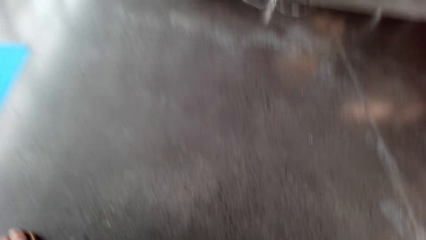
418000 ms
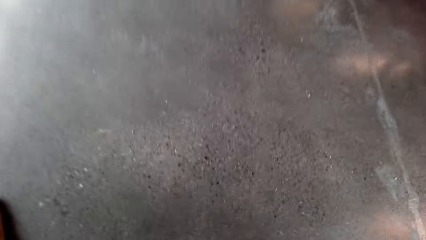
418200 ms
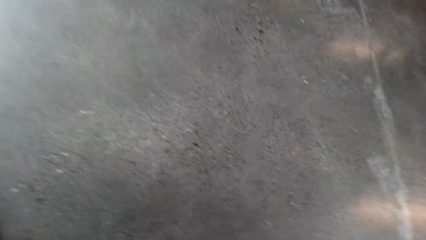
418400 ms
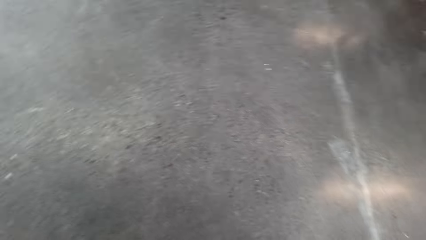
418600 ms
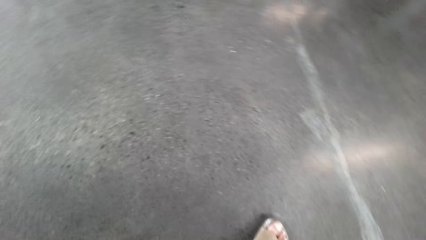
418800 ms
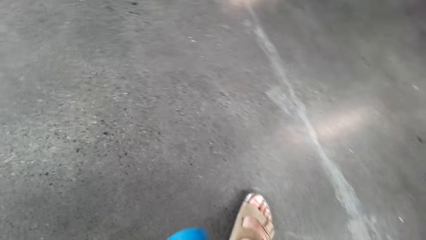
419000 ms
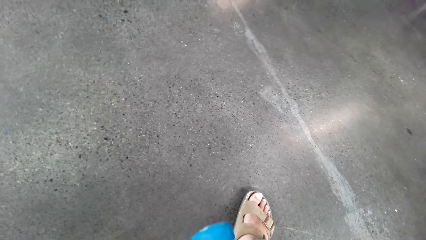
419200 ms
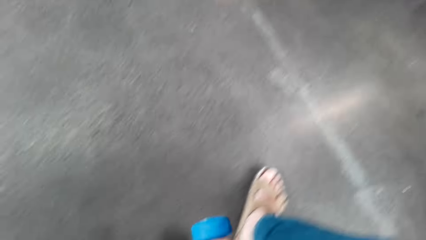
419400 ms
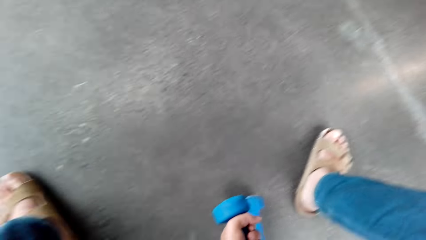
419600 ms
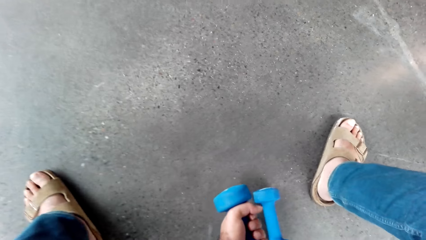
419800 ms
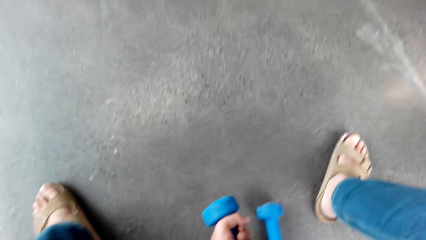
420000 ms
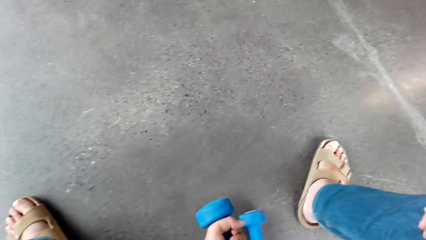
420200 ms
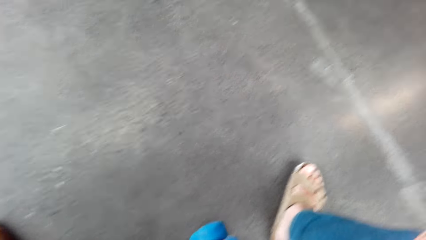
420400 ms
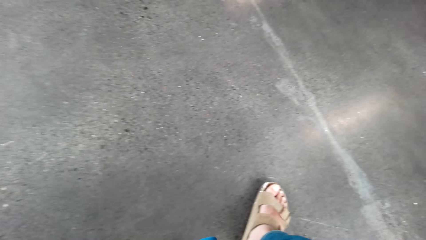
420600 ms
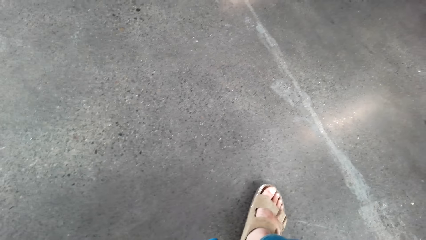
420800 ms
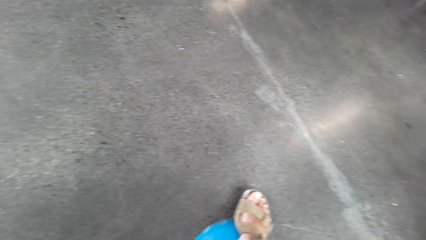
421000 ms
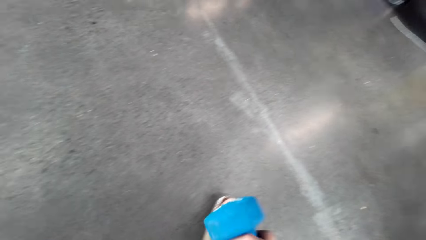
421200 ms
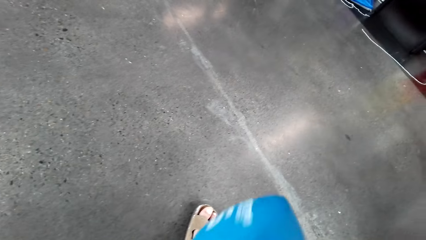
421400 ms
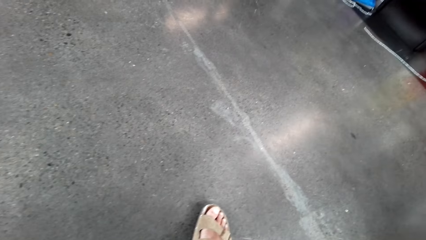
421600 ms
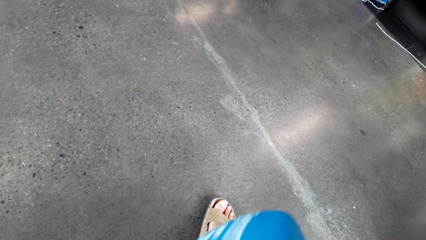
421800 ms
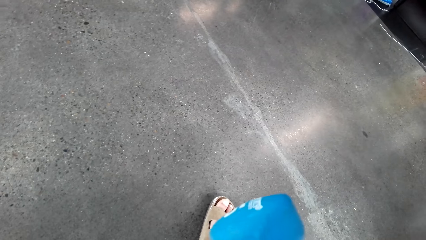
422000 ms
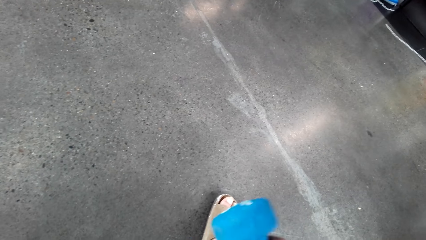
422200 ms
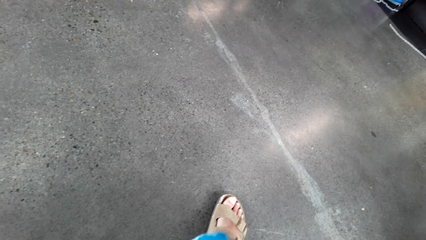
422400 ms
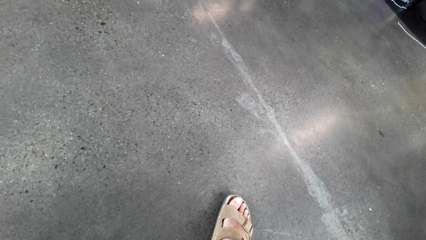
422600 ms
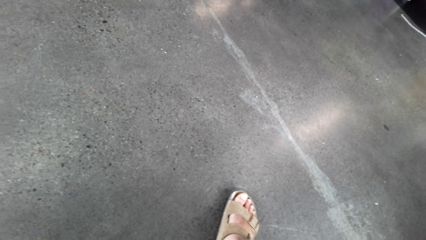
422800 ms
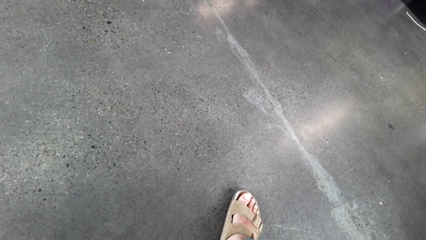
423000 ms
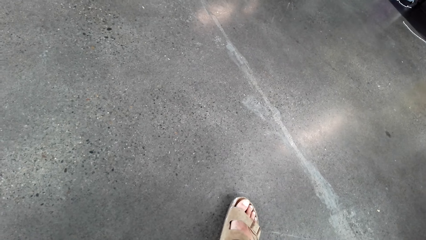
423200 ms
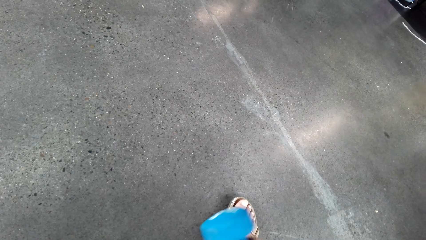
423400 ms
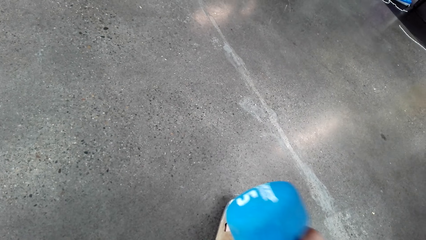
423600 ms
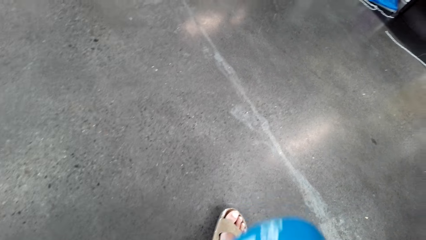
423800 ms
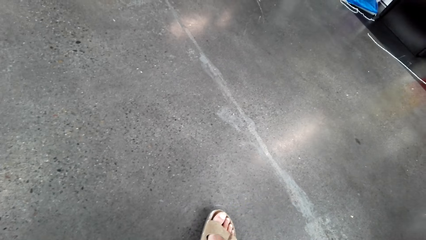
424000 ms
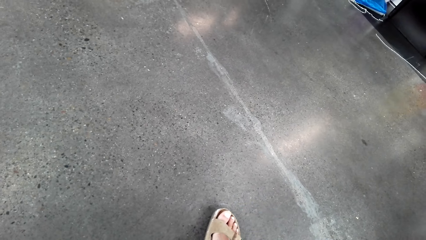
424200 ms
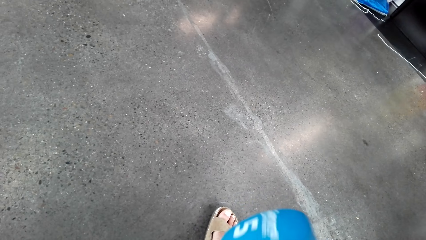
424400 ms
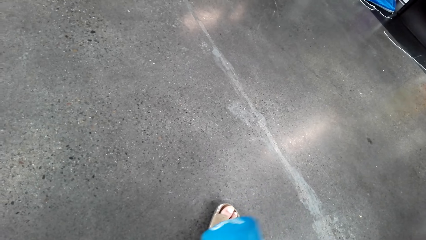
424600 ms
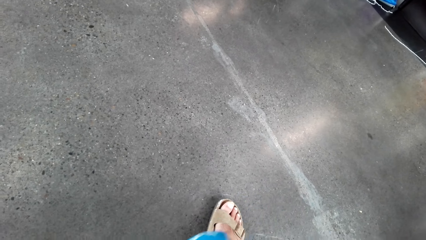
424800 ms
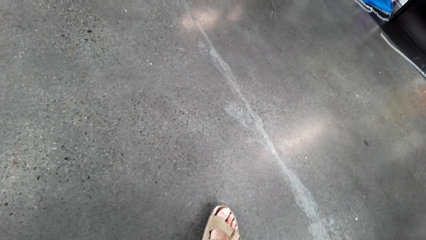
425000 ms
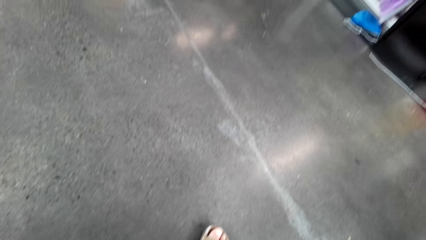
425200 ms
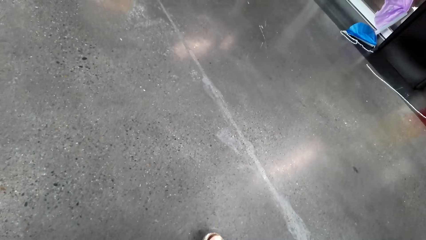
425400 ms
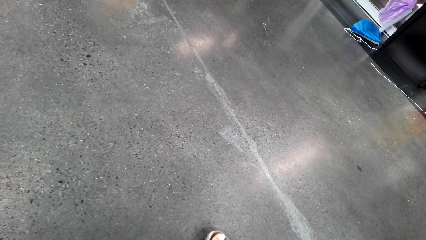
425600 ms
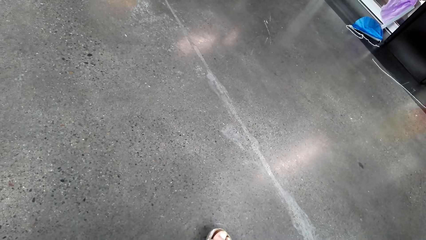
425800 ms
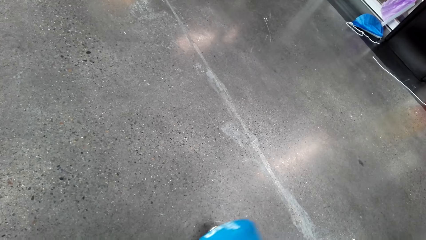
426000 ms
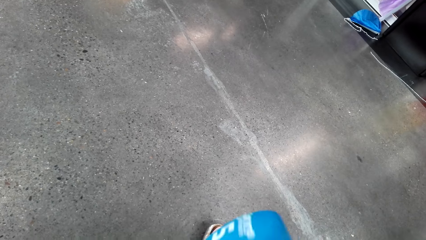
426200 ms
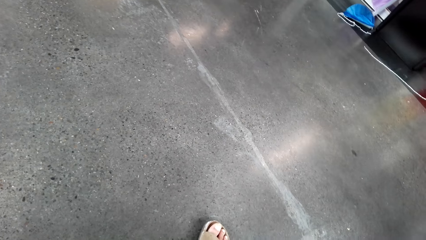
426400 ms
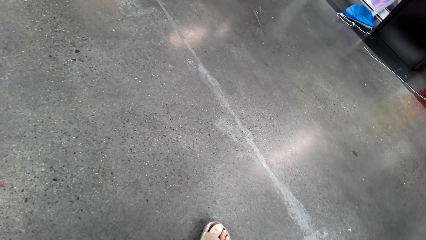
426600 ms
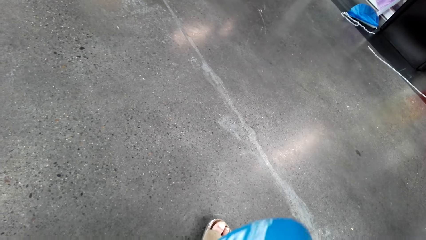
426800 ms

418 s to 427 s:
The camera wearer picks up a dumbbell. He exercises his left hand.

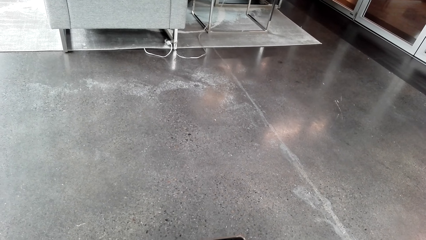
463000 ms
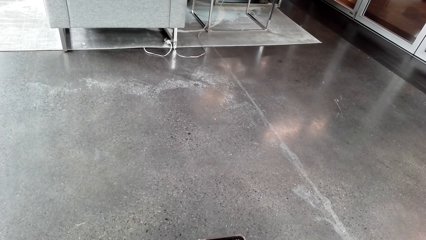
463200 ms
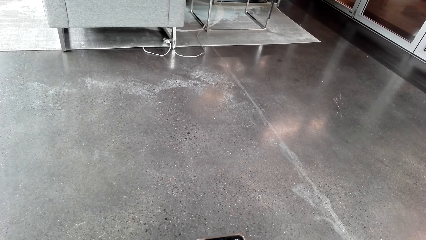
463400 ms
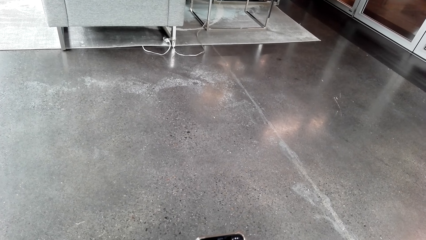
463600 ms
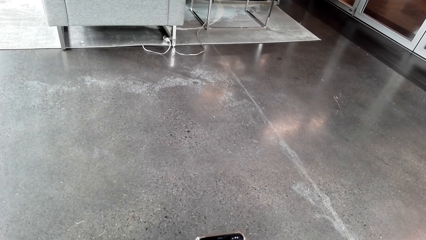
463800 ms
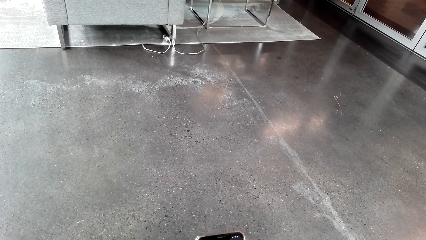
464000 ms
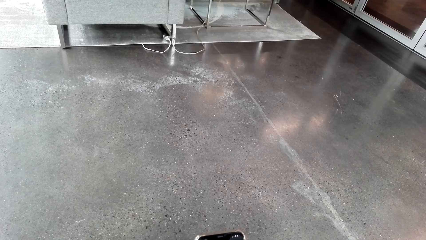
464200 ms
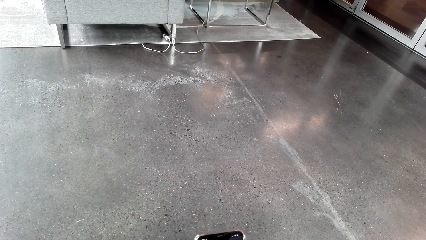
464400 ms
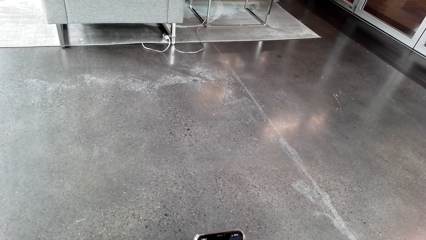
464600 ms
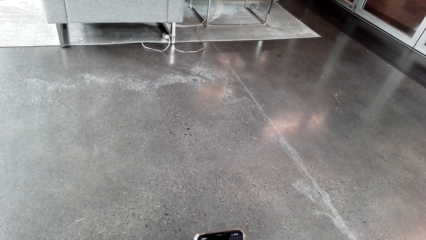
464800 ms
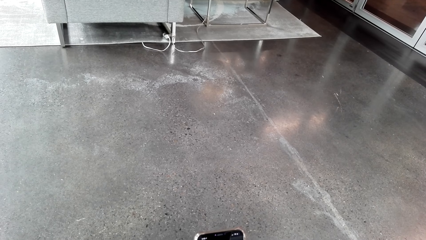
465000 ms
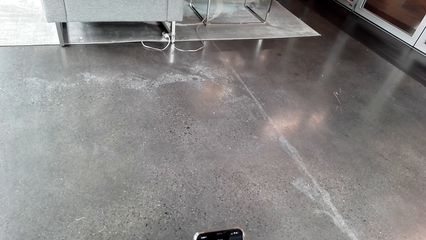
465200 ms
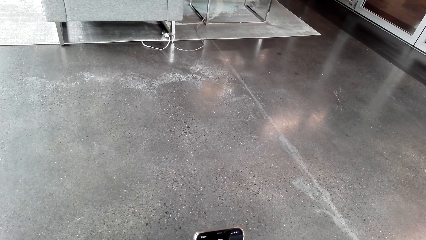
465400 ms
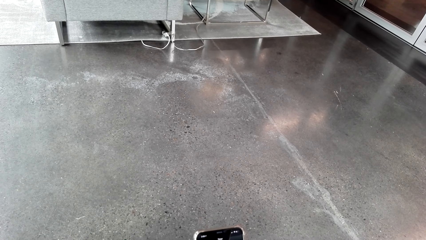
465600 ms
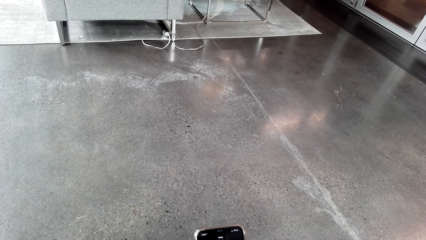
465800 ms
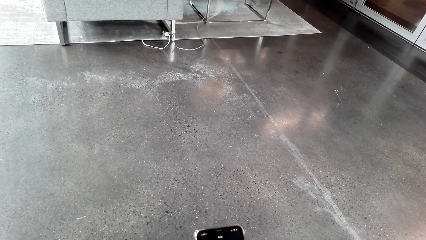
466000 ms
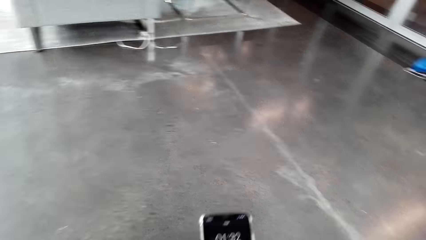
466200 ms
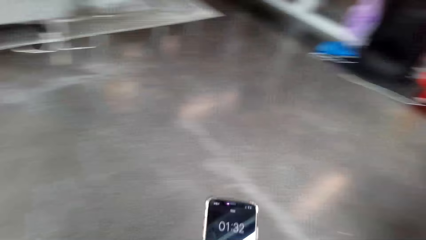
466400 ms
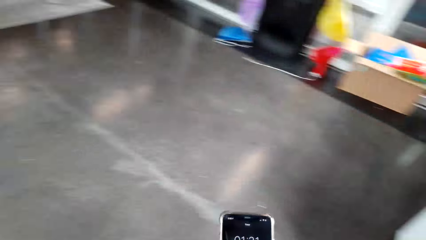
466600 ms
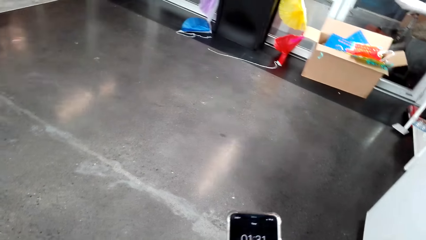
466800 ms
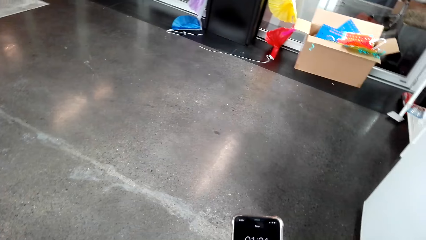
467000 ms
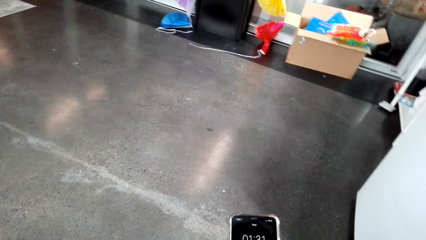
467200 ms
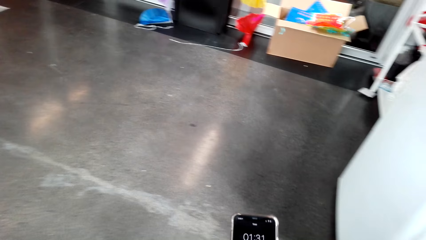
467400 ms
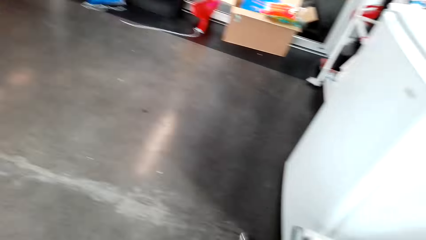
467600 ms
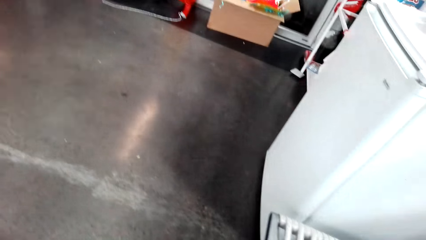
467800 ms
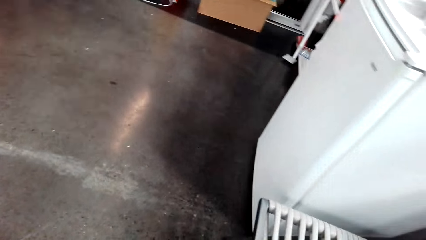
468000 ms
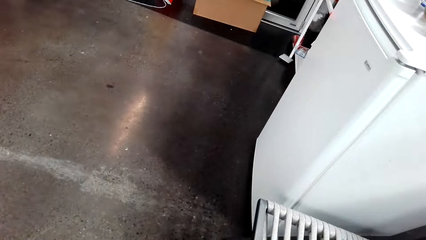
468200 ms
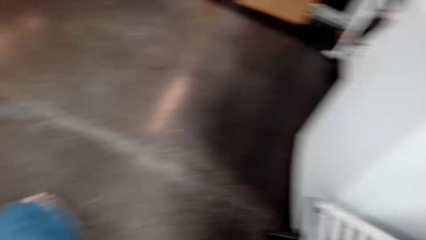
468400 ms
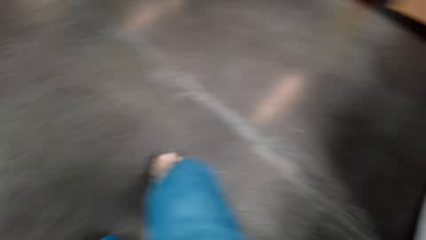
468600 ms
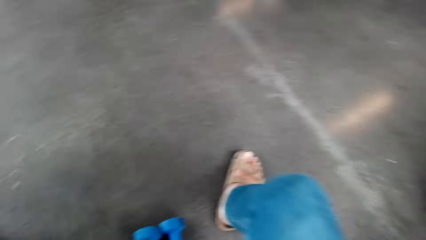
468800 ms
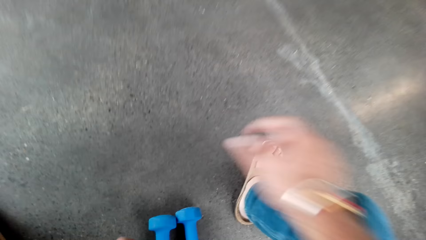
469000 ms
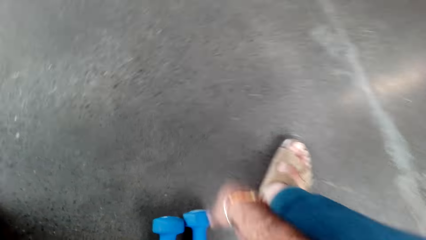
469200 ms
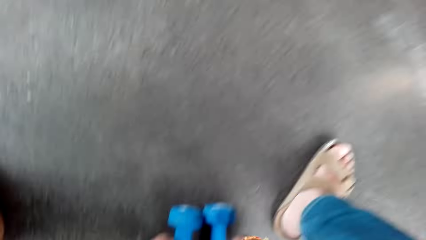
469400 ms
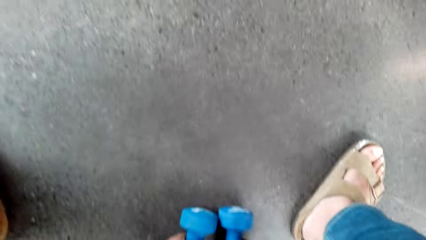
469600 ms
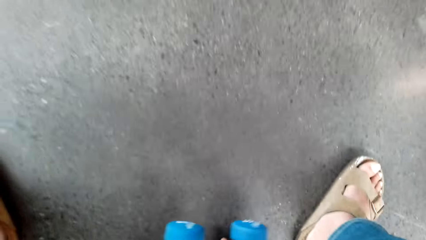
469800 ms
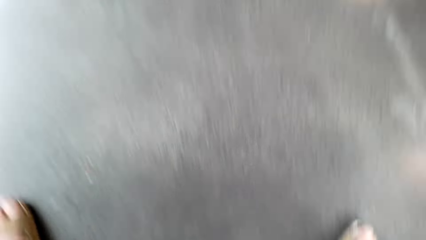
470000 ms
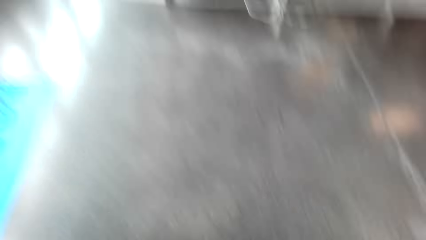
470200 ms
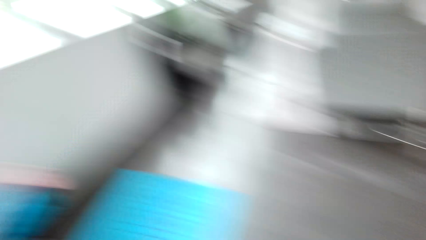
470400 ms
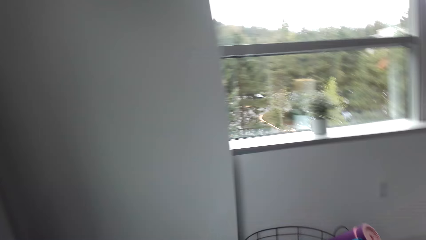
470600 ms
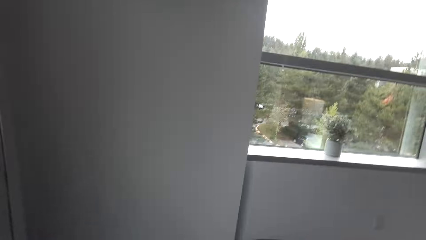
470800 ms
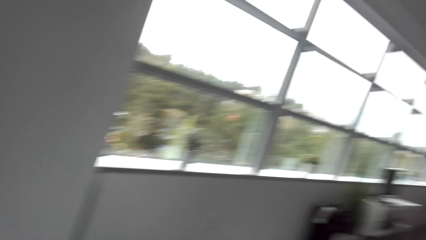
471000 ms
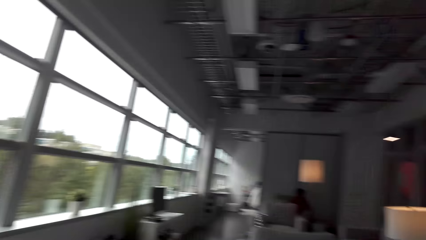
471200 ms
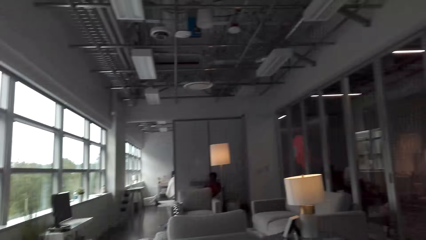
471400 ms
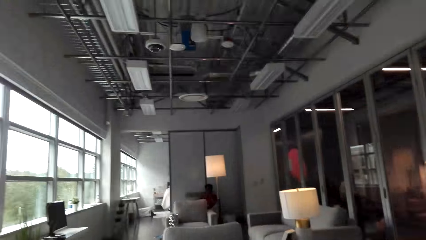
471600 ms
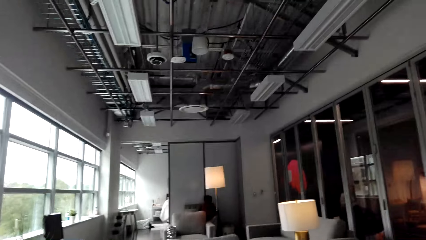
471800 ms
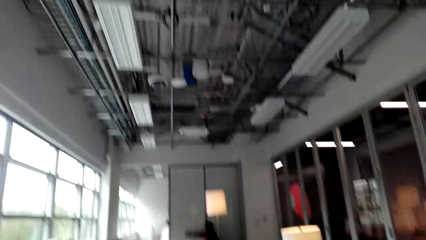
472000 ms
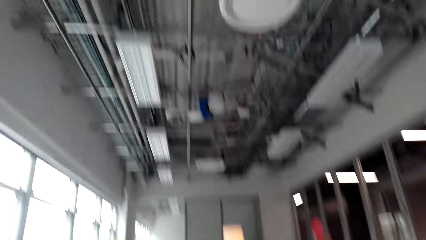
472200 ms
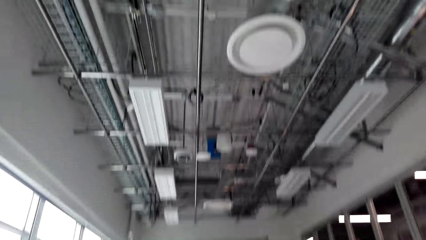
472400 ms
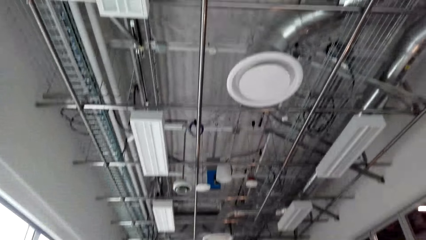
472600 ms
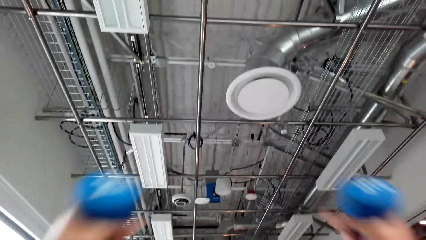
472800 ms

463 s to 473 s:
The camera wearer browses his phone. He picks up dumbbells.
